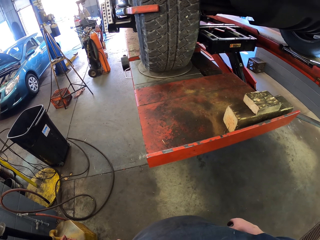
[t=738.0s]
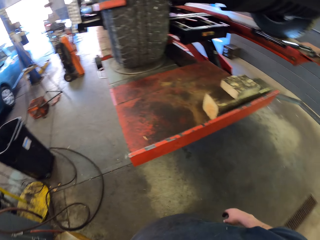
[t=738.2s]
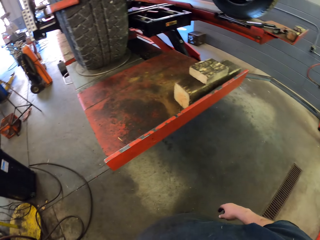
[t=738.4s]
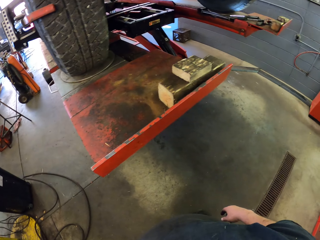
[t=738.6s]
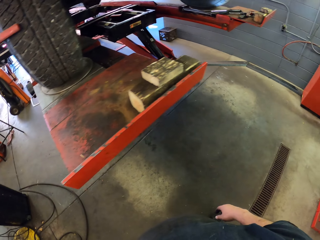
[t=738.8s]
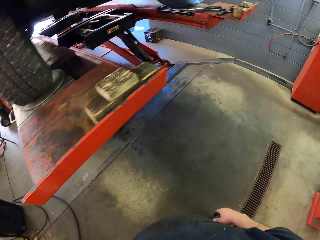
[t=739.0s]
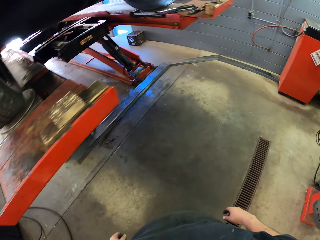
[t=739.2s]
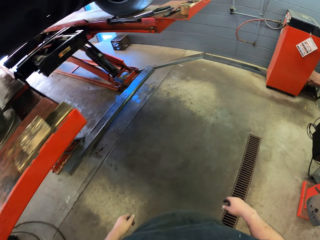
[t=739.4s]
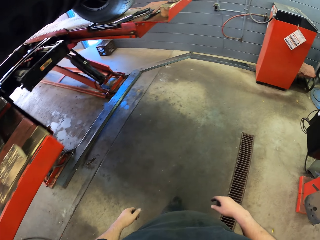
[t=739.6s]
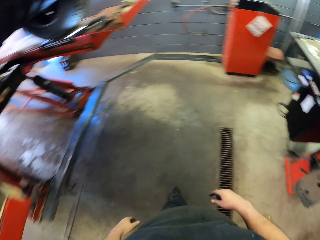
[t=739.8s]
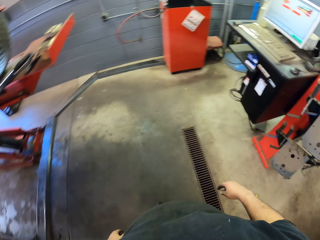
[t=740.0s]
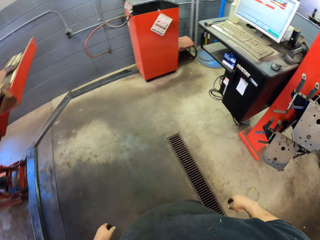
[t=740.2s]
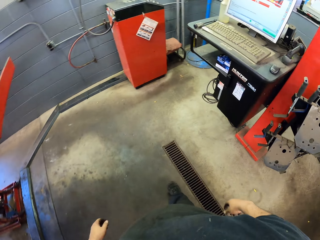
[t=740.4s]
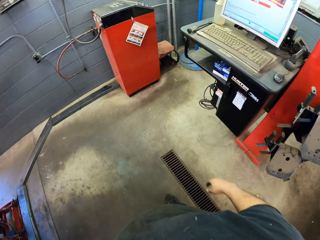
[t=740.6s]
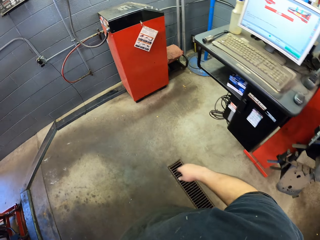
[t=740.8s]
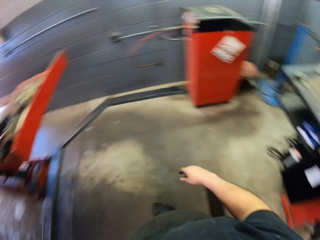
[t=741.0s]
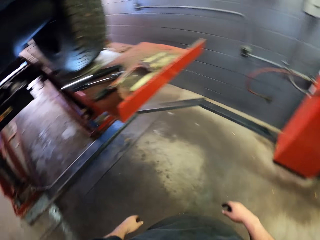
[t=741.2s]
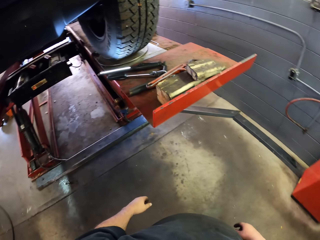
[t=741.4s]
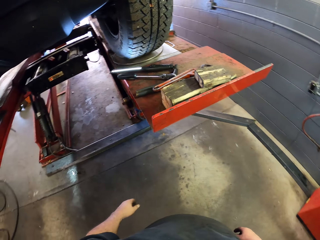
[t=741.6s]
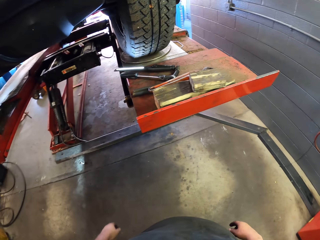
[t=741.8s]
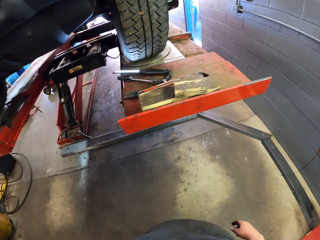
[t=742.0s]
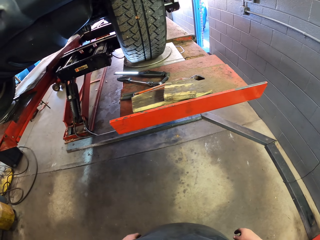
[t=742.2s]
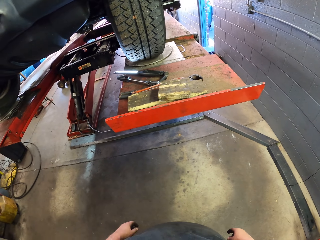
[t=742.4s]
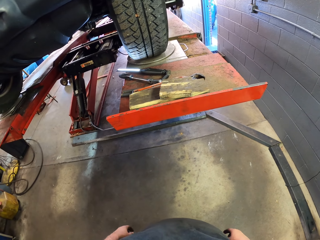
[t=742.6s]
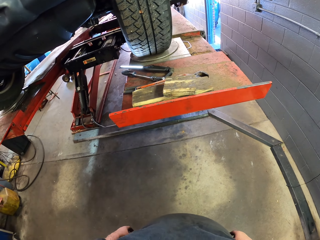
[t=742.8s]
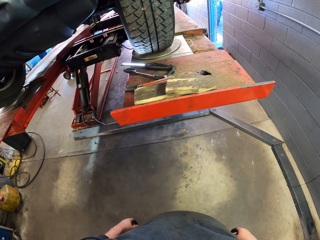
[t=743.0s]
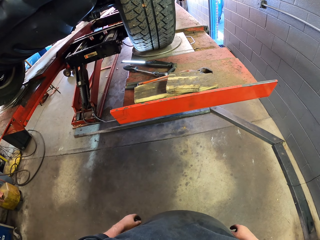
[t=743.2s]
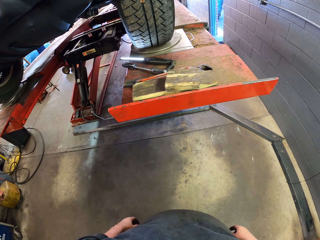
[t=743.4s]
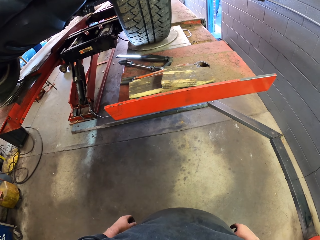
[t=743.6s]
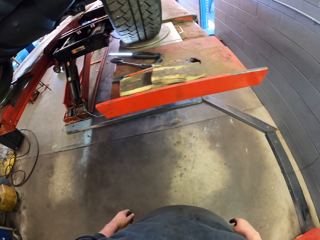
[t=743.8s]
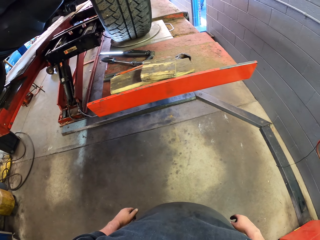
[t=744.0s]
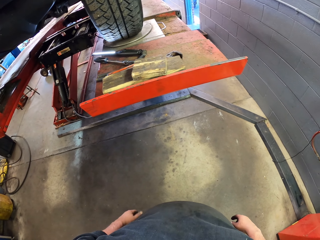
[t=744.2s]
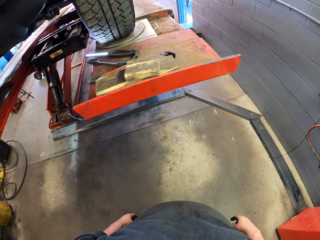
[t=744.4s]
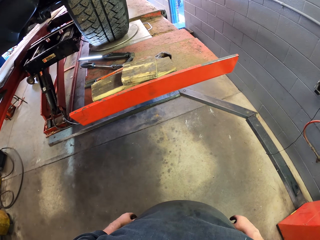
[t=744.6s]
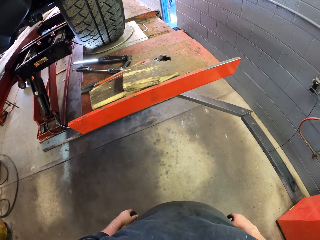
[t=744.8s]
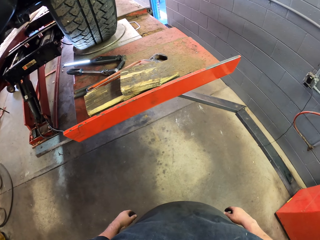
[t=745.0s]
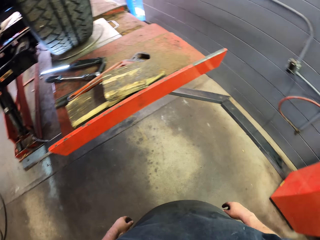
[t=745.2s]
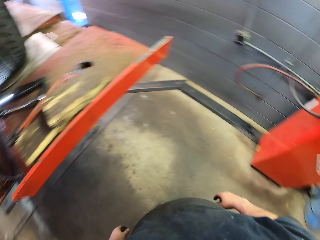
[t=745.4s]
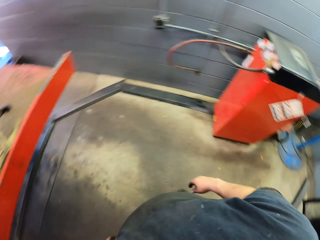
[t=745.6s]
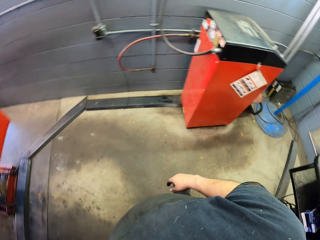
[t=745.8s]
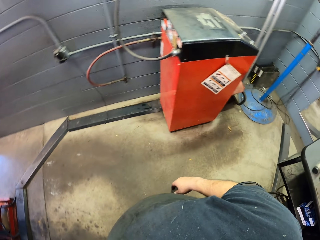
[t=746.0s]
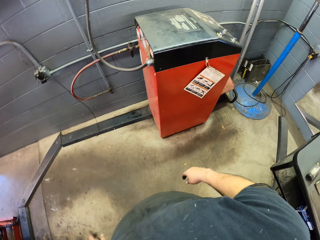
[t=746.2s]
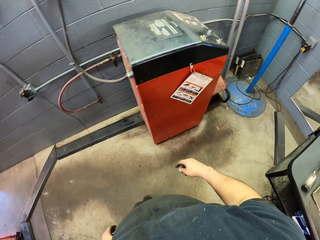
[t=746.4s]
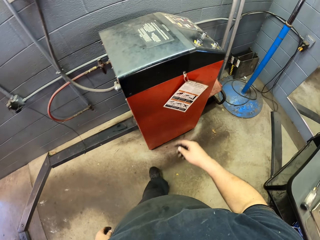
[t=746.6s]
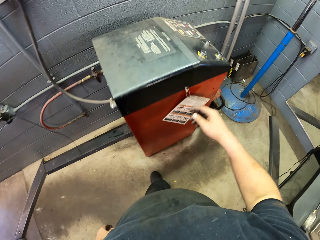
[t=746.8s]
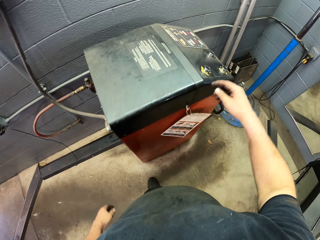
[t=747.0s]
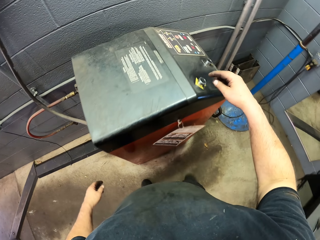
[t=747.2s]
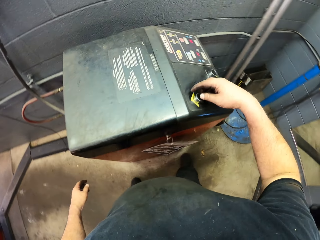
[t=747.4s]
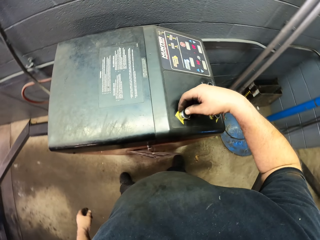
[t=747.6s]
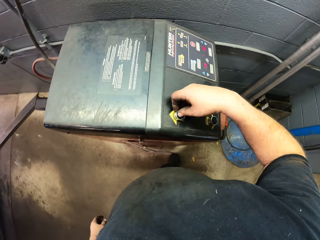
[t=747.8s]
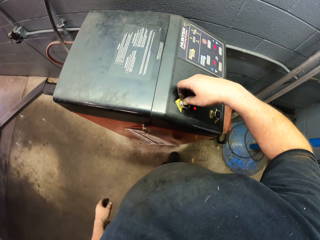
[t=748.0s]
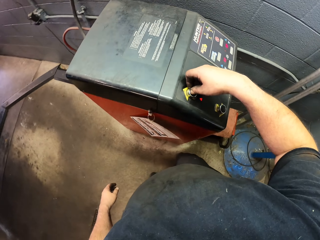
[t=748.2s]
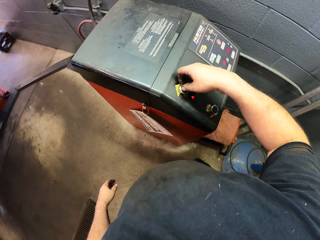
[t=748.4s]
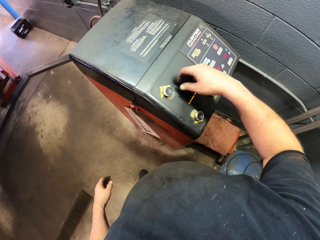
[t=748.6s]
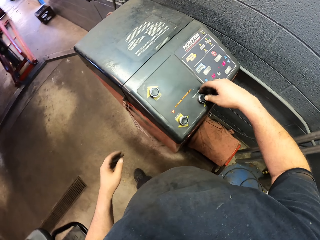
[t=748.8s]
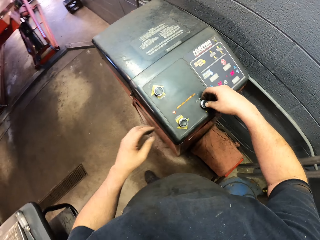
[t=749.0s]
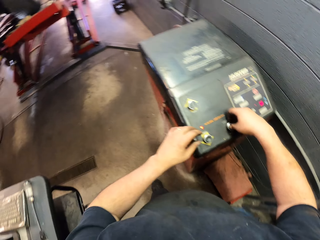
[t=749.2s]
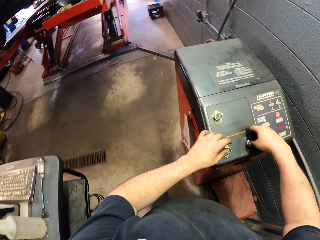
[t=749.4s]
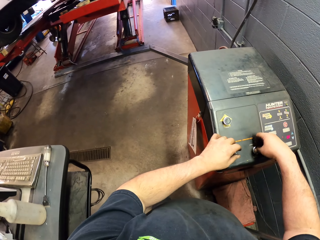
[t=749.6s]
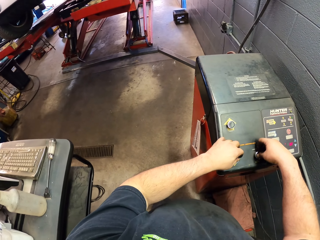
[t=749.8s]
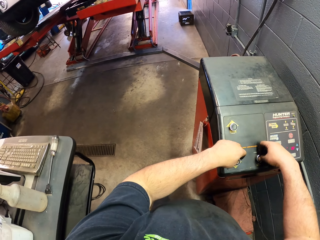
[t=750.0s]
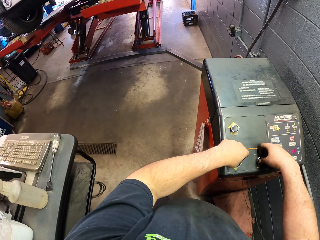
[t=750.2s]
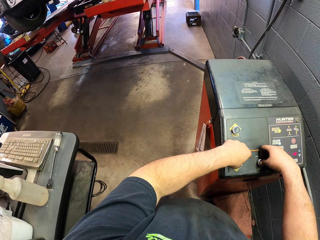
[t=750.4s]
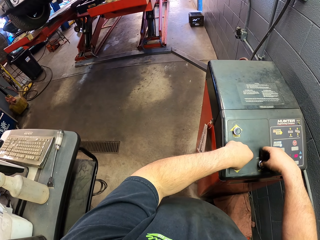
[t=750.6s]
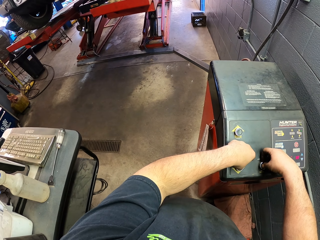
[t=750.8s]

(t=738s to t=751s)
The camera wearer puts the finger on the biometric stand.

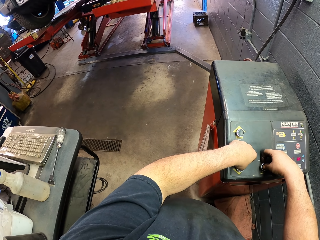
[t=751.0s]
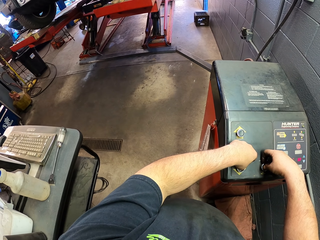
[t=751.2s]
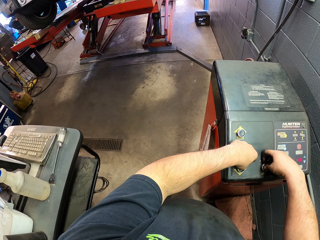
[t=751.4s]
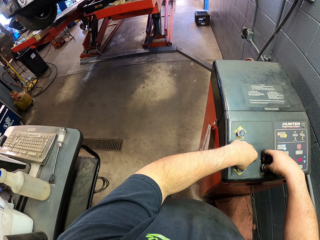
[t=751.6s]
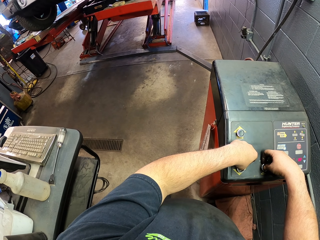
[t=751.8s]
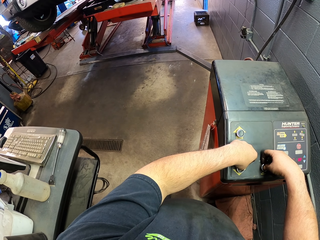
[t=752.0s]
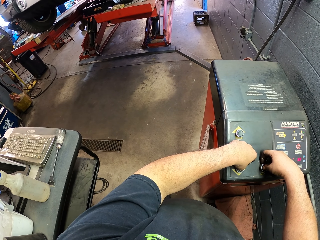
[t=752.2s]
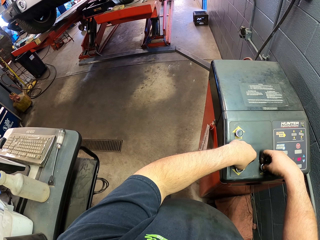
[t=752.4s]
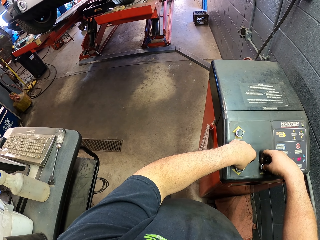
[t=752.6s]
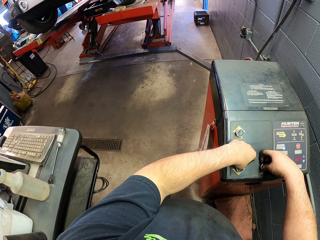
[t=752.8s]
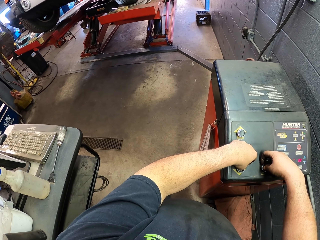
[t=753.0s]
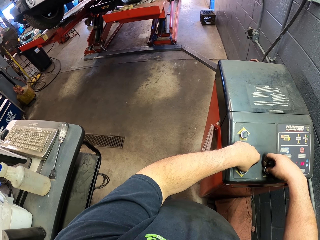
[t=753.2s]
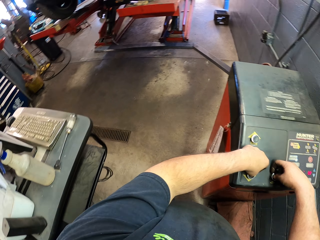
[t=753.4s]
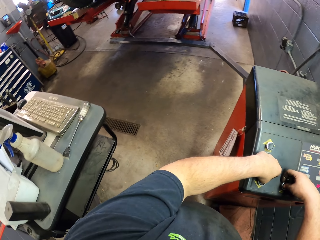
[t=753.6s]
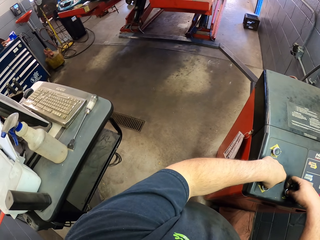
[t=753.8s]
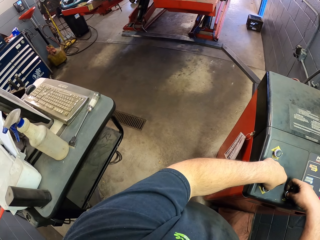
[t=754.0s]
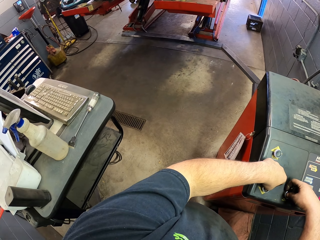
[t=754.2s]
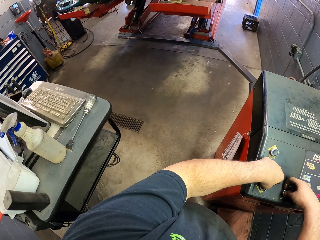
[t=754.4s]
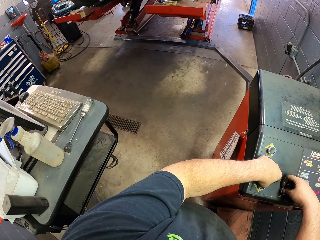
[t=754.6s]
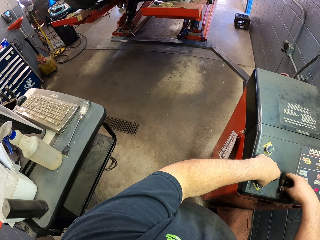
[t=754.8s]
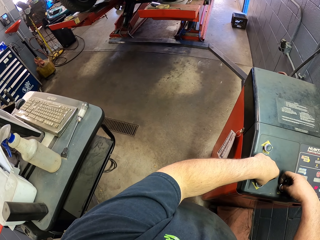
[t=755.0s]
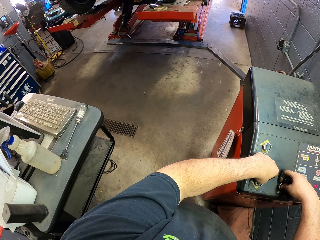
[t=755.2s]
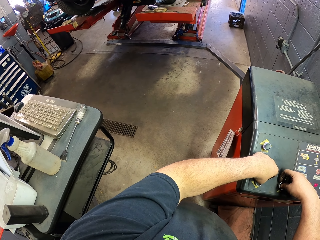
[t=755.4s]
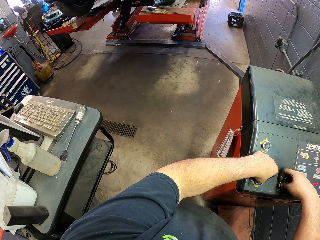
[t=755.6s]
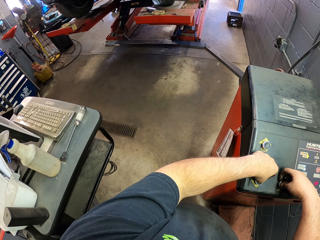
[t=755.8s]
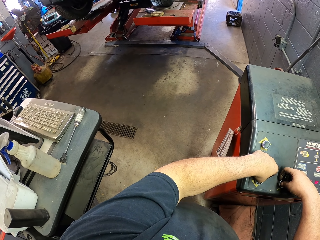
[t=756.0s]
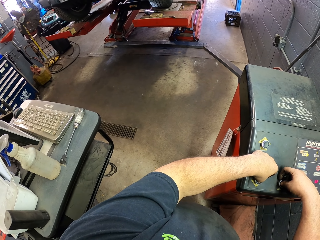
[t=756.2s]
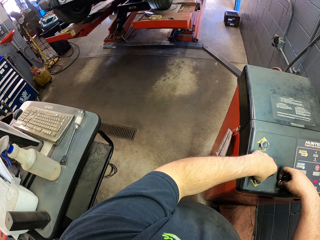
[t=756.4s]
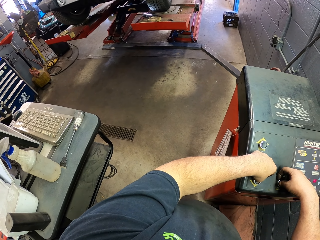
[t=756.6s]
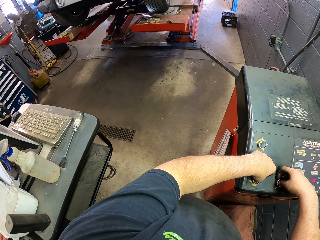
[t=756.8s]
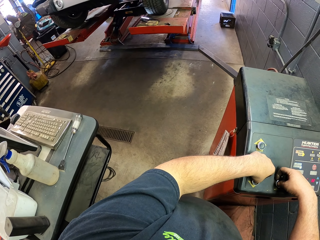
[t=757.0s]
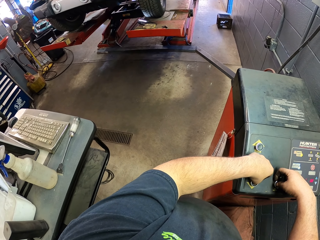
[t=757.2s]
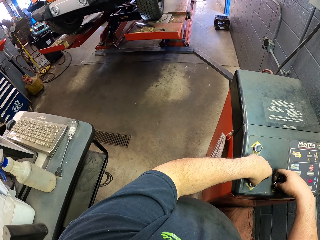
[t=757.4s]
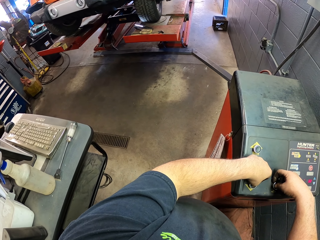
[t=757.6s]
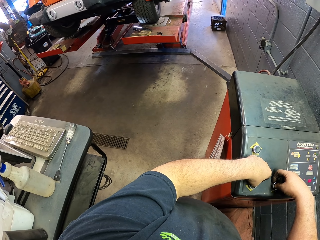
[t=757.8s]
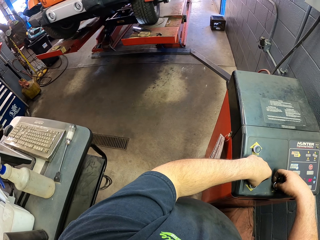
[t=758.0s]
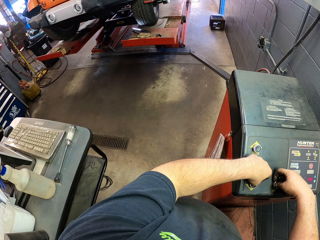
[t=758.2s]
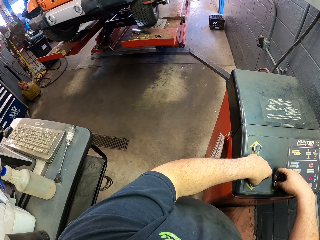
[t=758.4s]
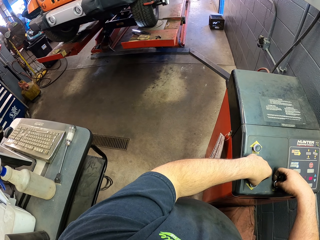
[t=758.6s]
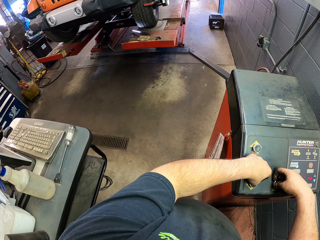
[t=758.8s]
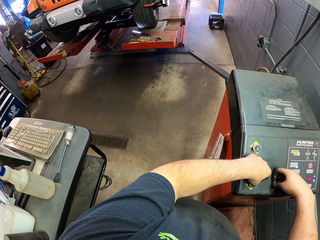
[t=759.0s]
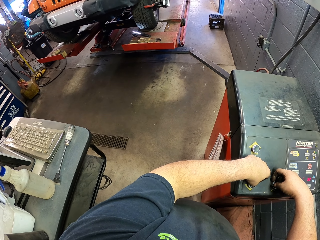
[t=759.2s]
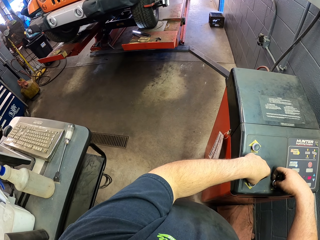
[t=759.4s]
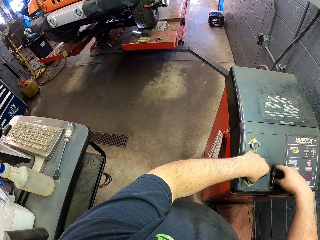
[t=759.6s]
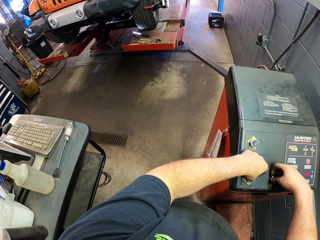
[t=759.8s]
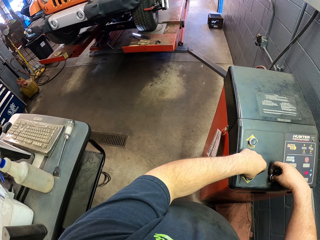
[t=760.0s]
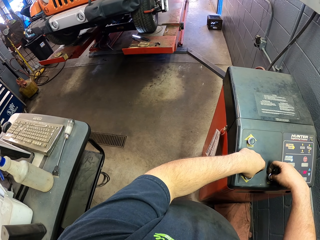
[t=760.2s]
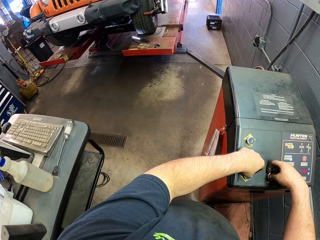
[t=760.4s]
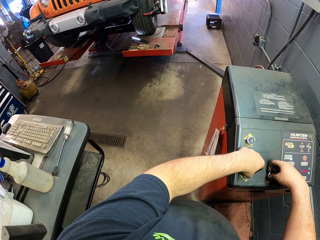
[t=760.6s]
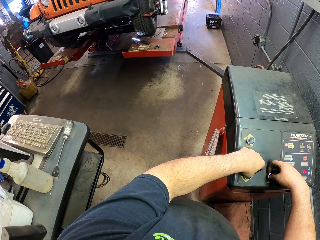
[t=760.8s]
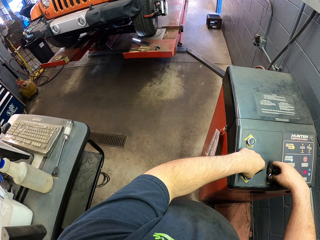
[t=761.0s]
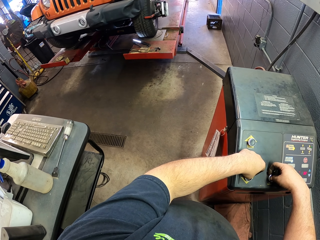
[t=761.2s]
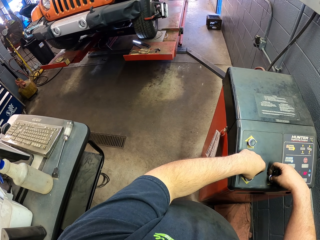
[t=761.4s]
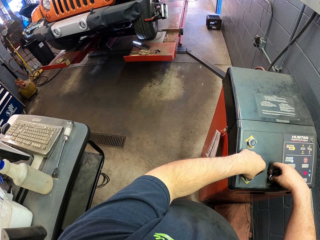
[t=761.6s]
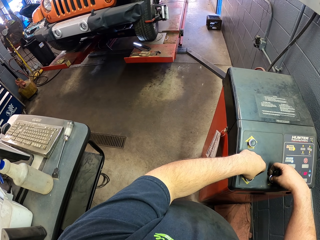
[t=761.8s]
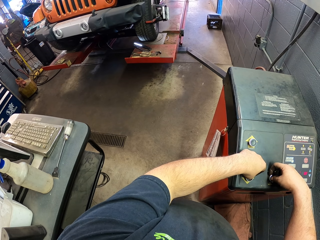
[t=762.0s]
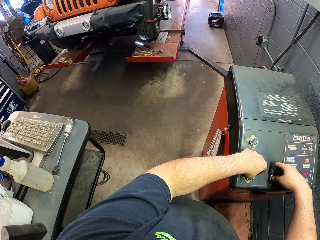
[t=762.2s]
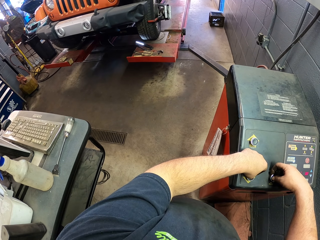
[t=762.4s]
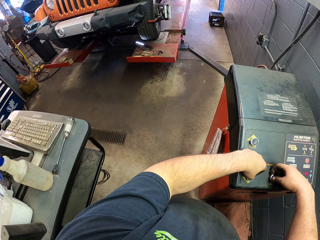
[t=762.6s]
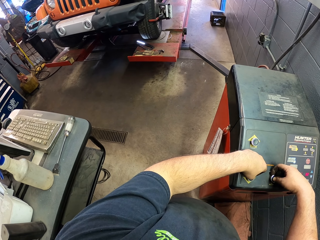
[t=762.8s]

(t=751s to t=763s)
The camera wearer lowers the garage car lift.
